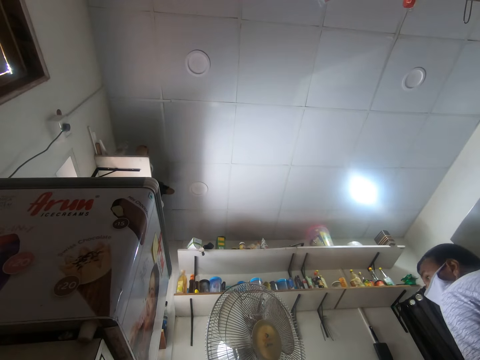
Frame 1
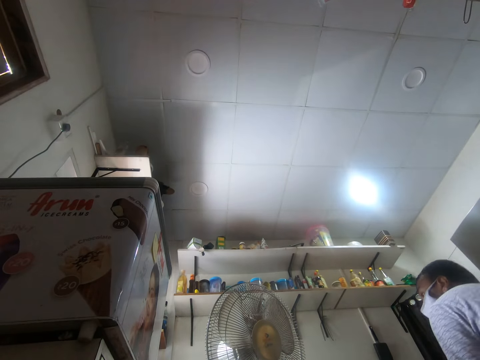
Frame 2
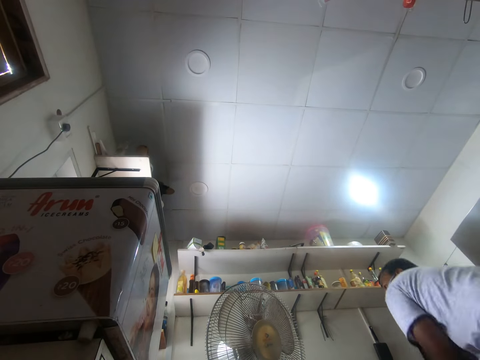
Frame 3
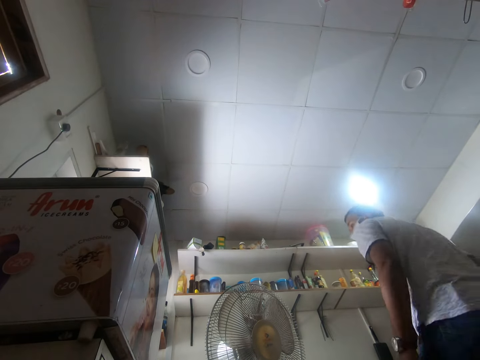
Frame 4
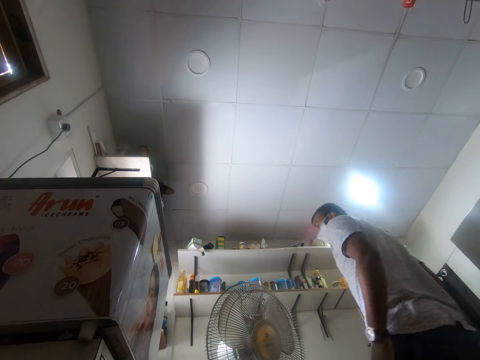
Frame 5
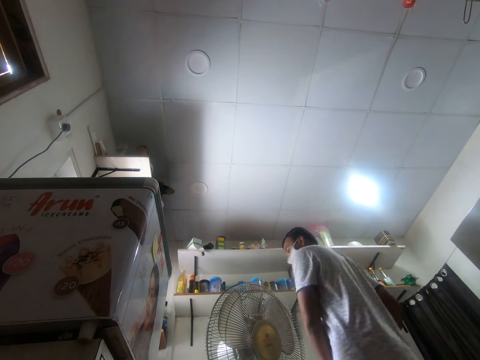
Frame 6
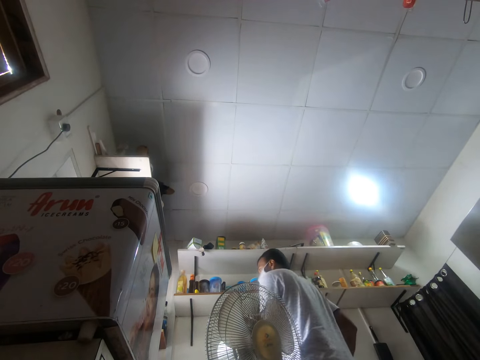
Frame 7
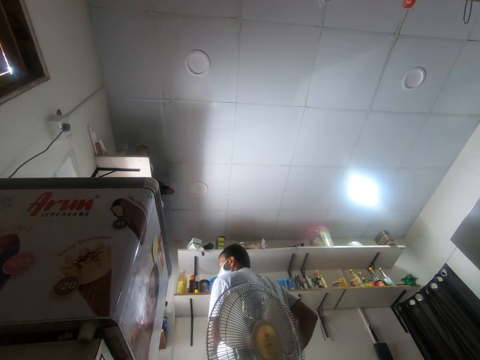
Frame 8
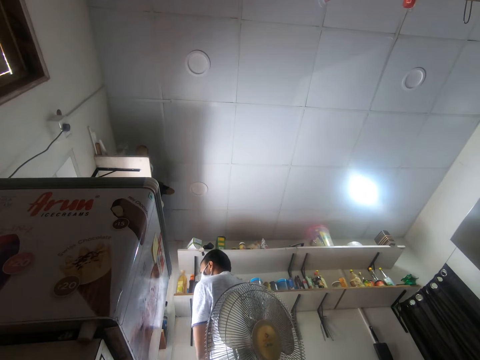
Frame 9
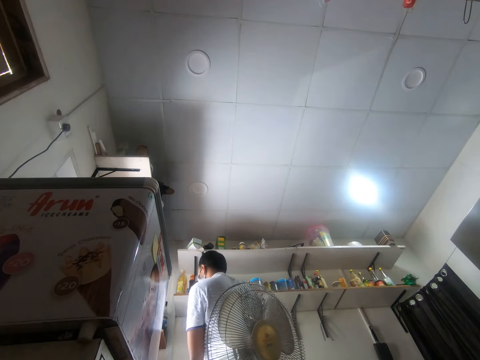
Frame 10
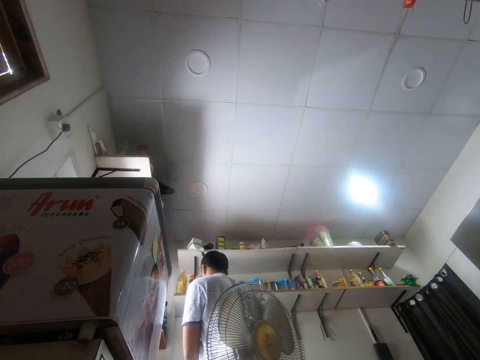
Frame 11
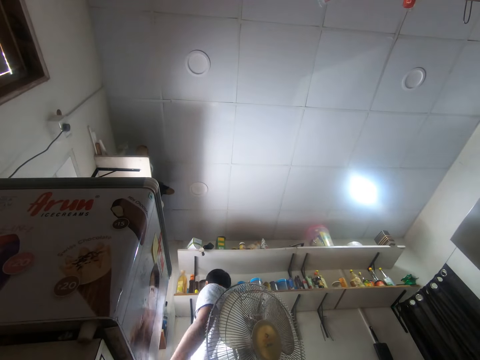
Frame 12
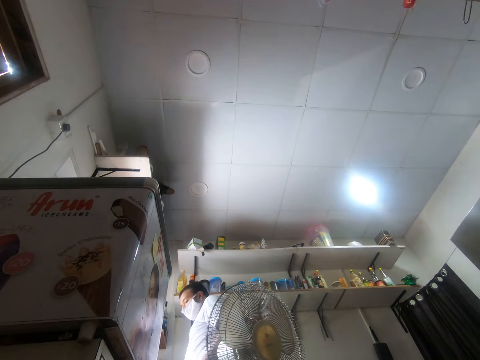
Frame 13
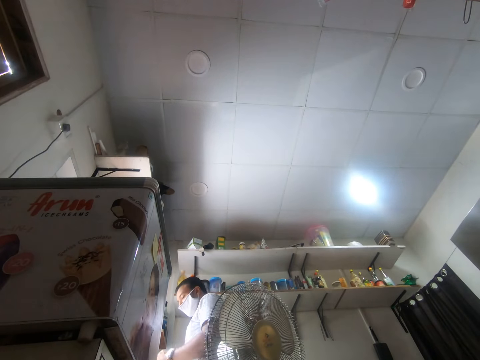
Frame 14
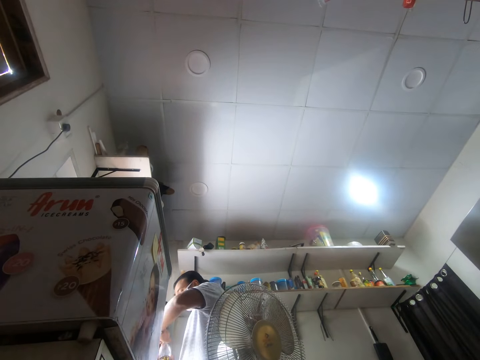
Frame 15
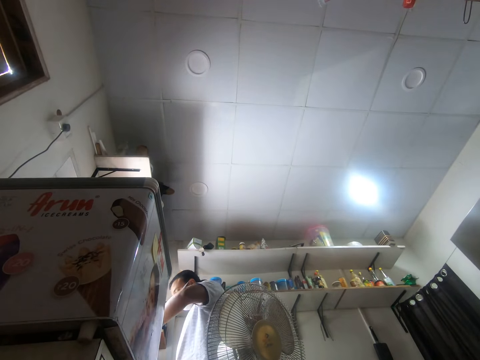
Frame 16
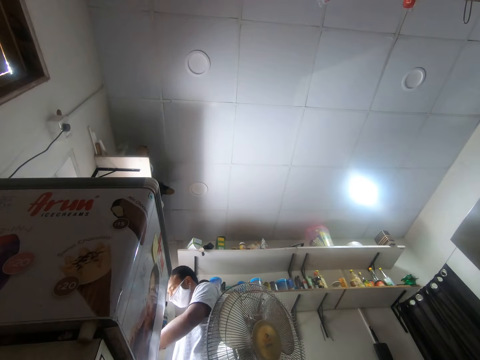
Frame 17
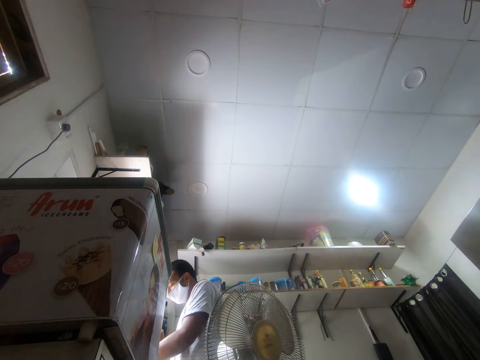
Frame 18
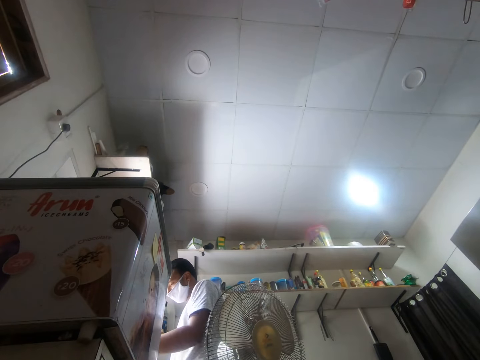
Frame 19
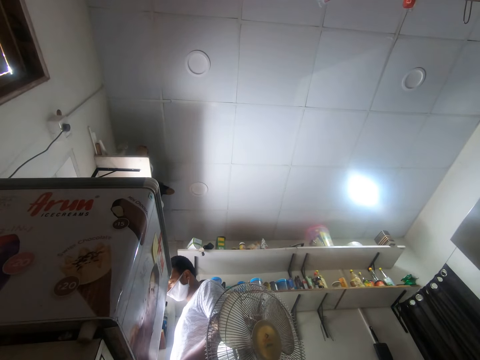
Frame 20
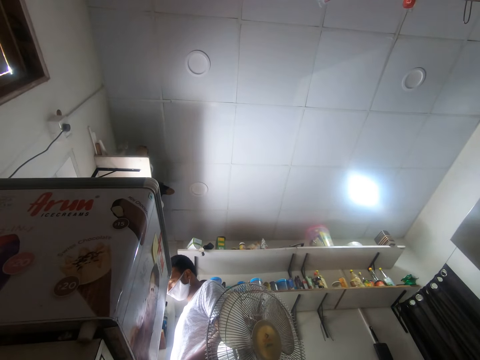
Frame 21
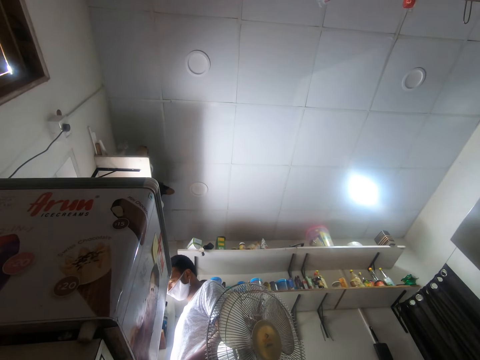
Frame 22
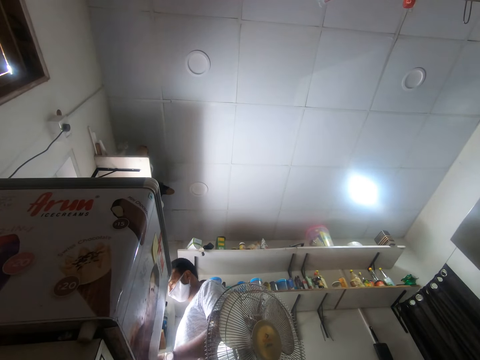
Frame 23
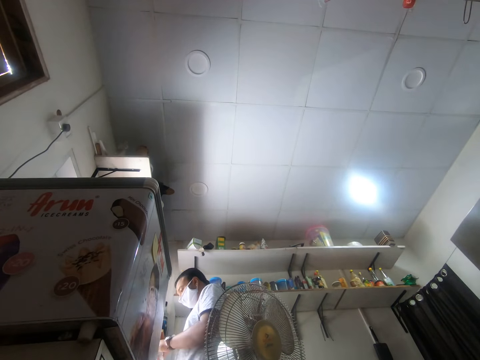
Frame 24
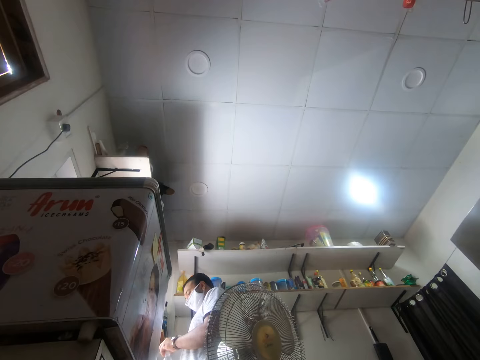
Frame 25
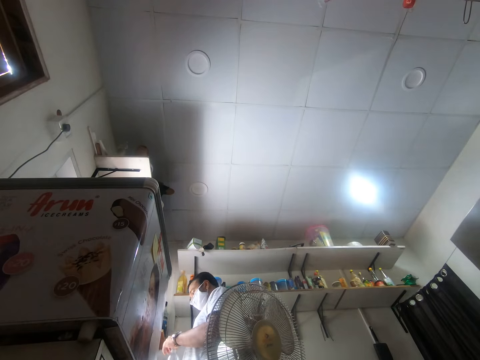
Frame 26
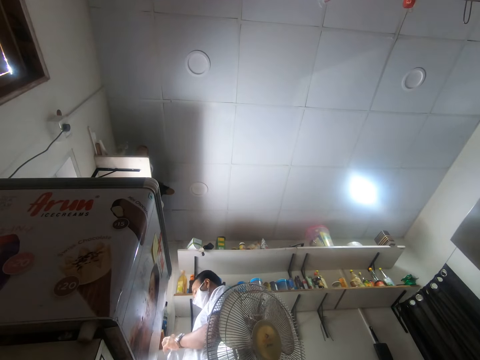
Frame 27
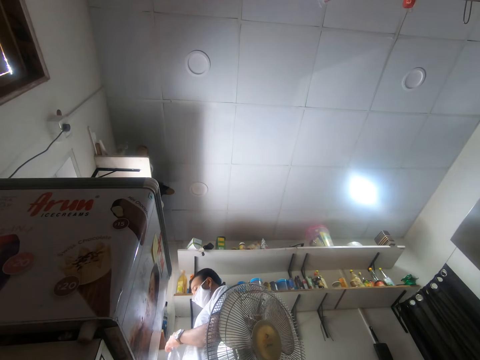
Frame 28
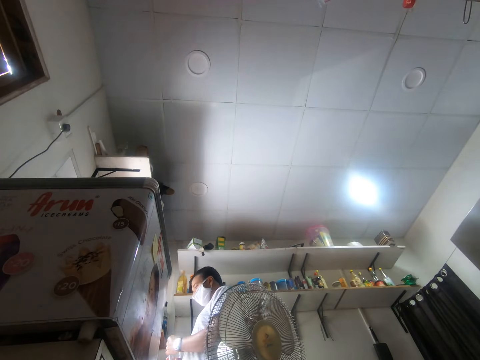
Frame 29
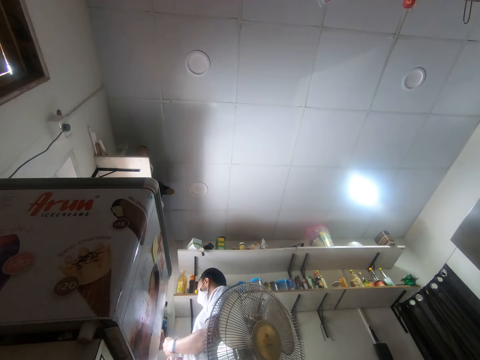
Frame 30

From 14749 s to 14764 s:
A man stands. The man walks. The man moves his hands.

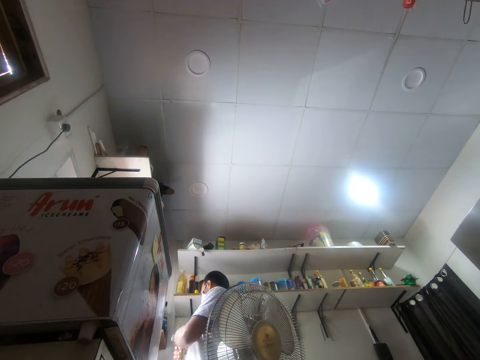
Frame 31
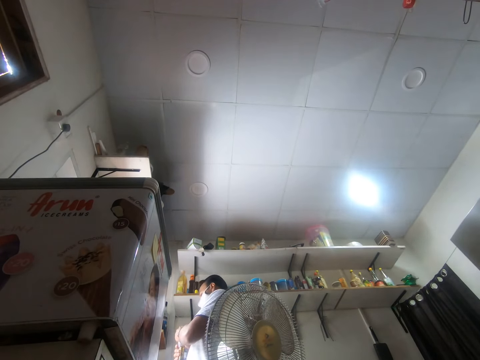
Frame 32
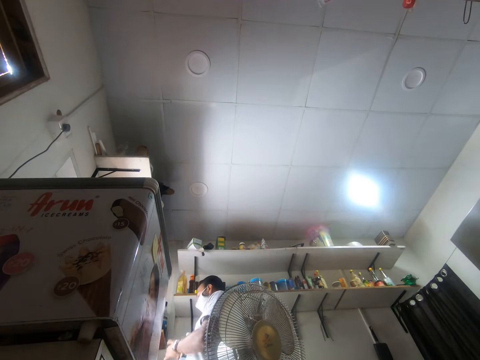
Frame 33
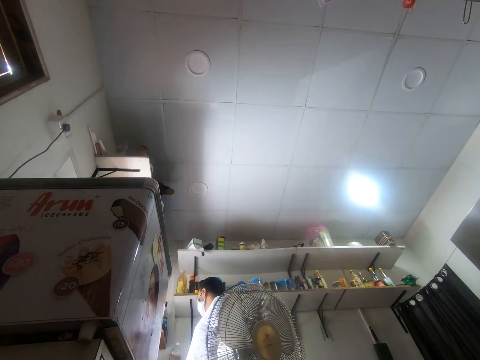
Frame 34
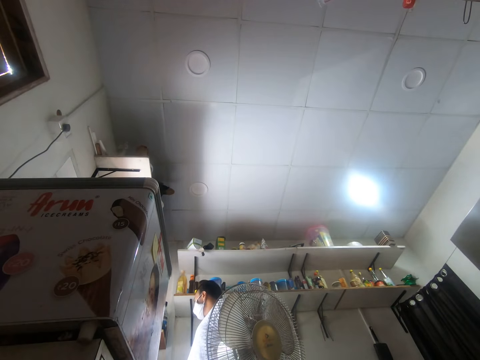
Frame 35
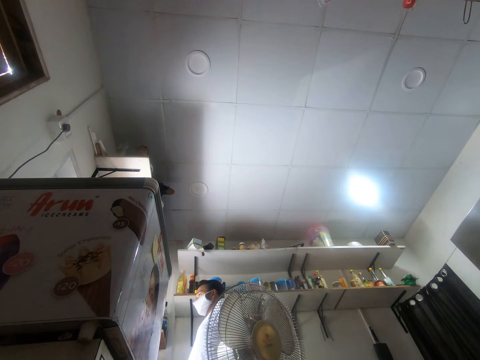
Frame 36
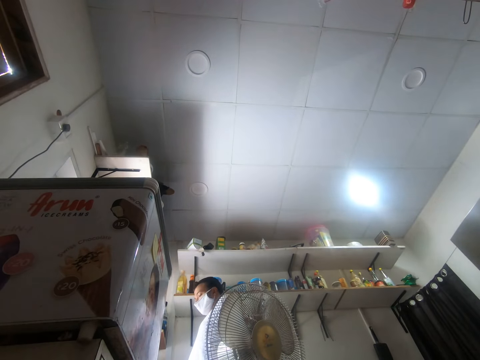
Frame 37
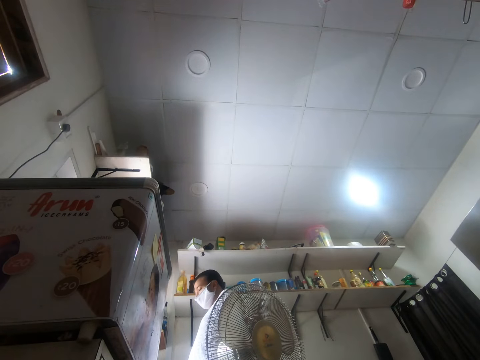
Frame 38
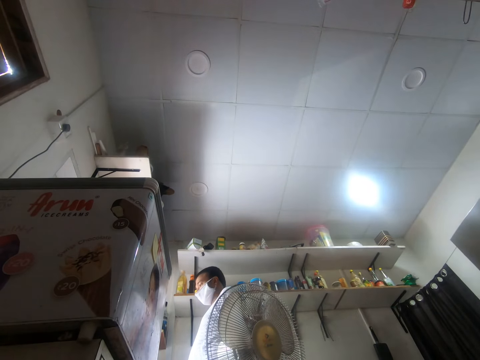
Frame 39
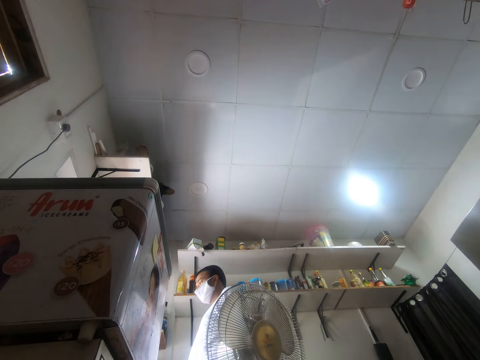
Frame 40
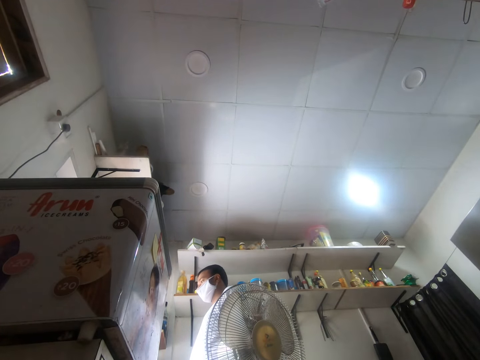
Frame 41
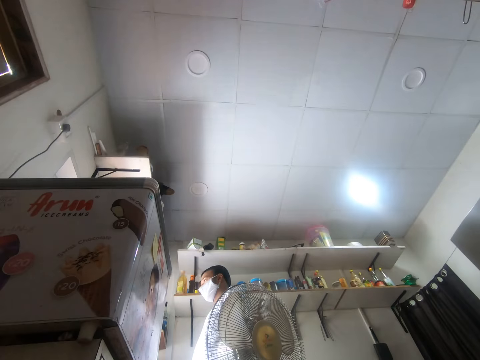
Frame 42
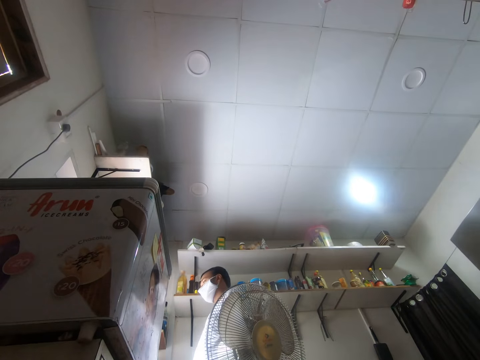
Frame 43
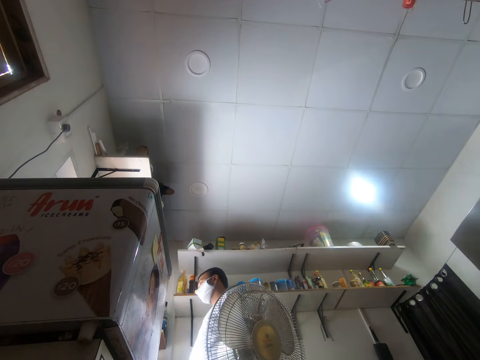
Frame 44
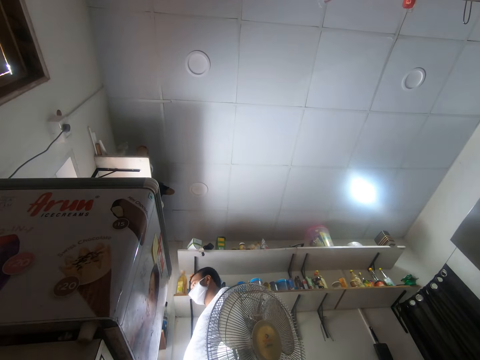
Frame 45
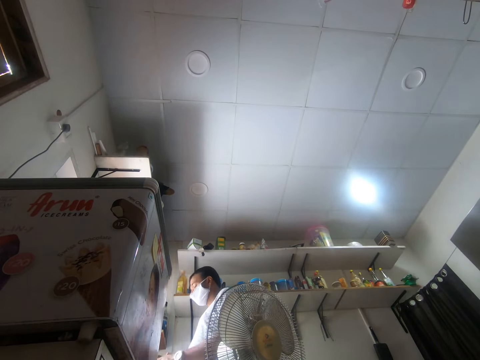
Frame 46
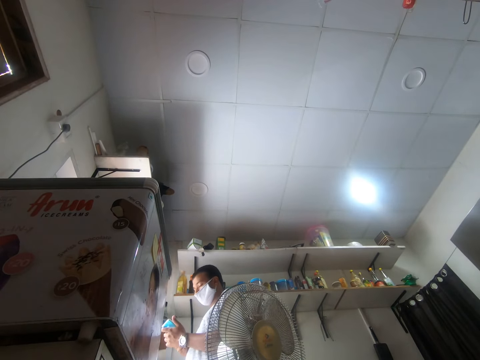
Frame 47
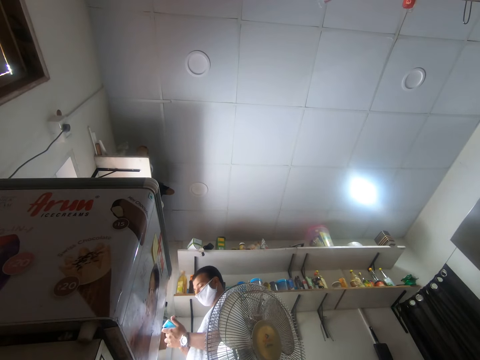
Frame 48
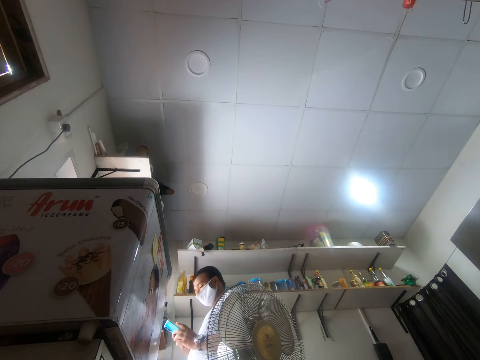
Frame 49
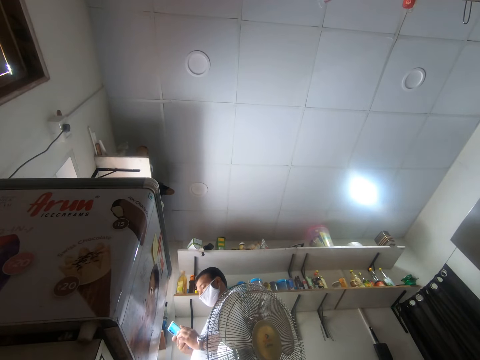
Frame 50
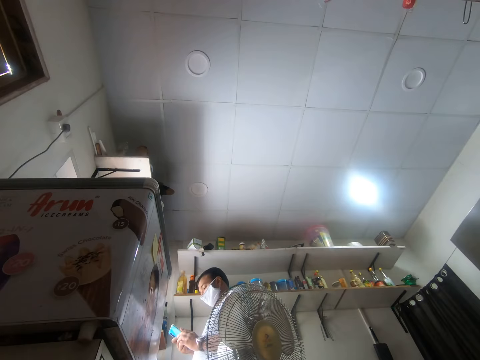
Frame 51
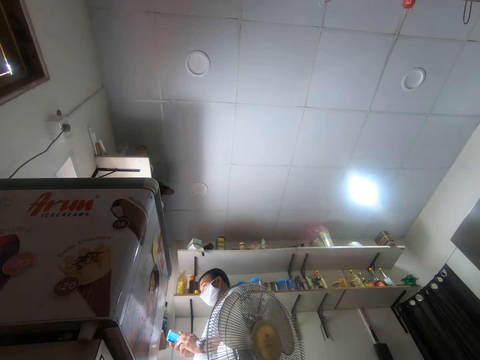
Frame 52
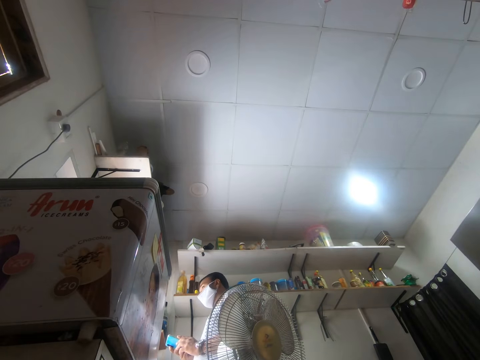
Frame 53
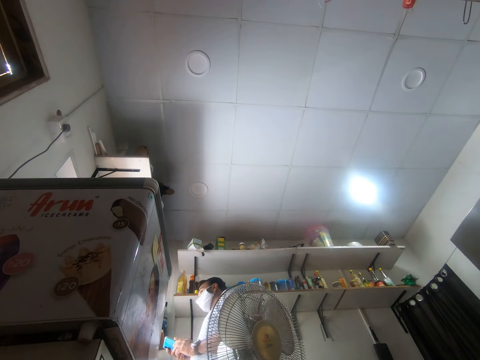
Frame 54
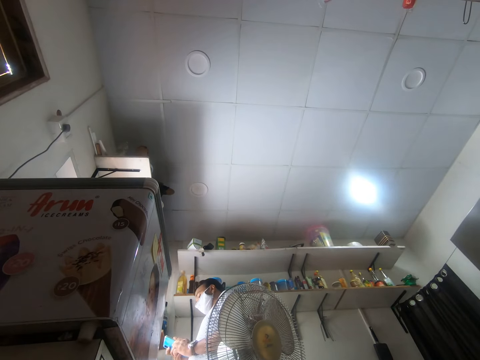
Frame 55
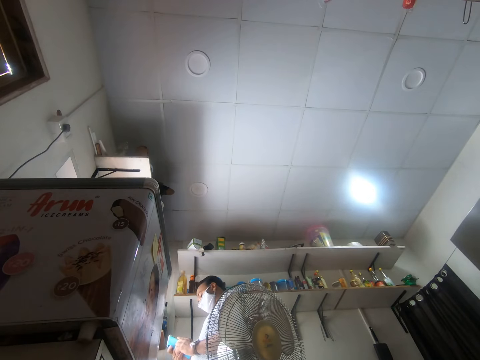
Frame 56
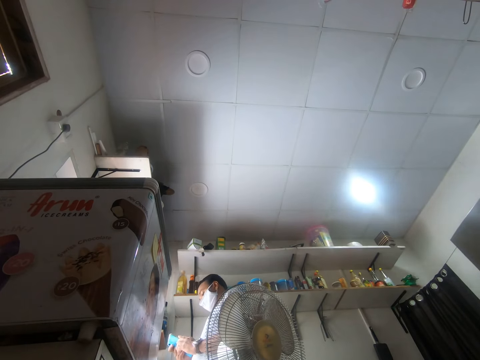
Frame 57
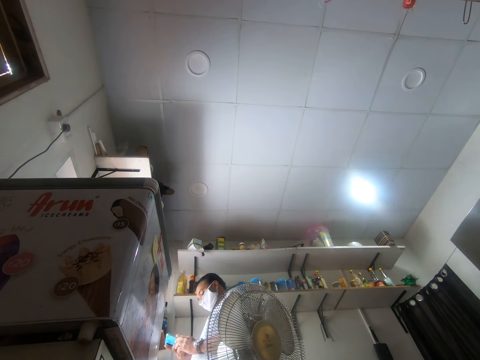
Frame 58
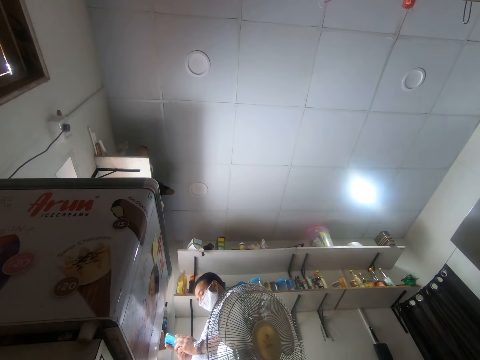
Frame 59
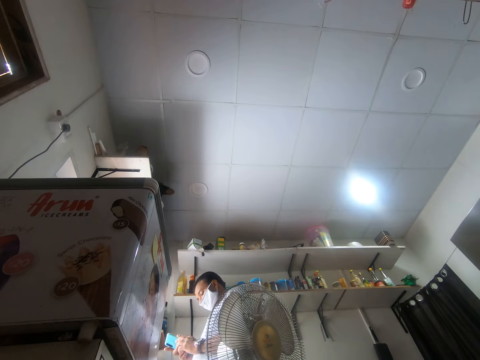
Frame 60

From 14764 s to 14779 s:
A man holds a phone.
